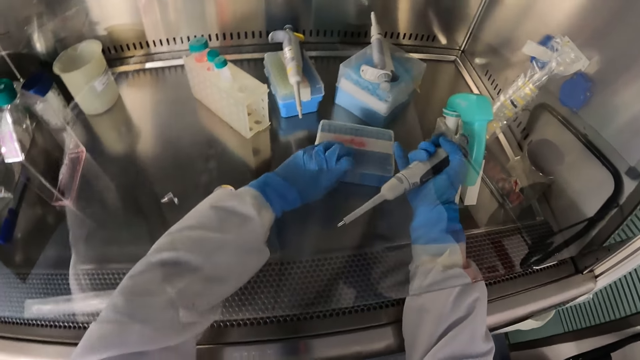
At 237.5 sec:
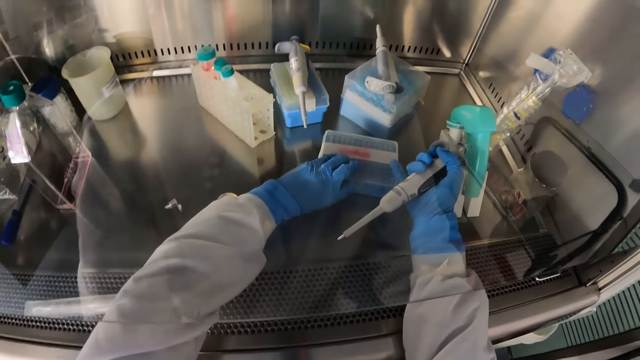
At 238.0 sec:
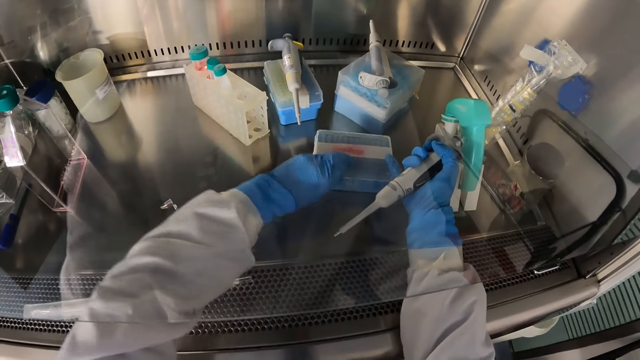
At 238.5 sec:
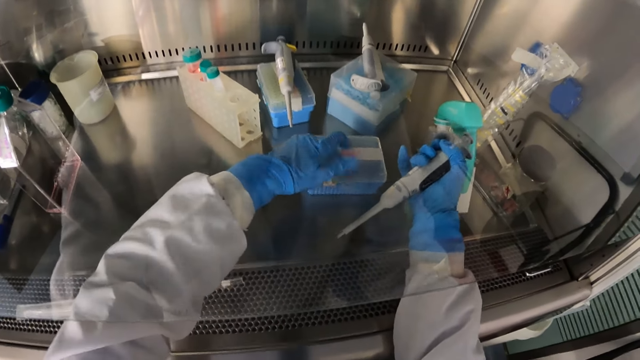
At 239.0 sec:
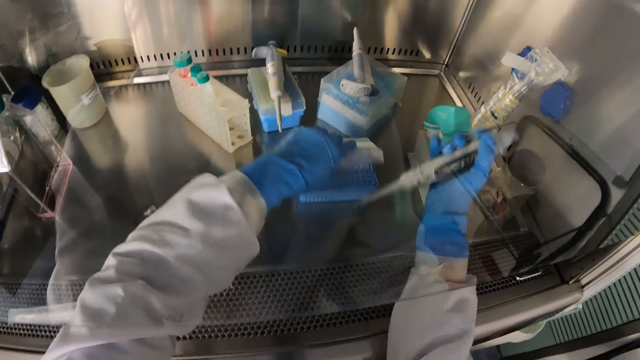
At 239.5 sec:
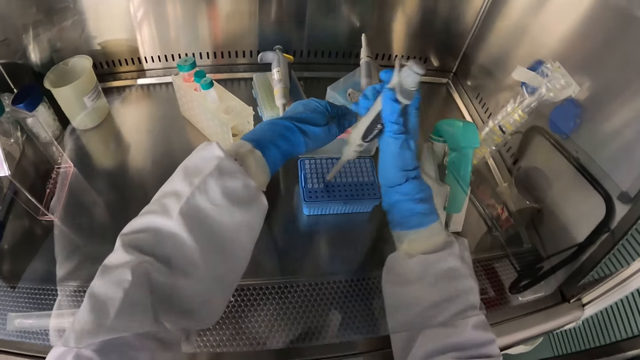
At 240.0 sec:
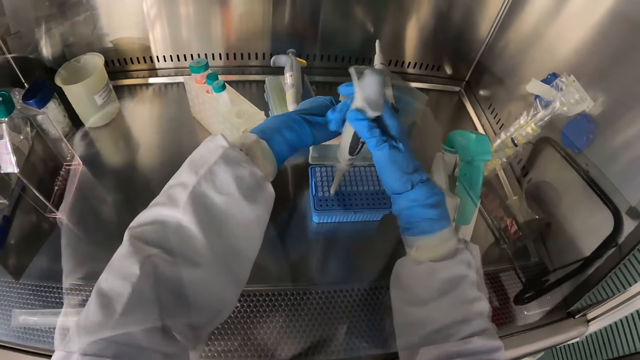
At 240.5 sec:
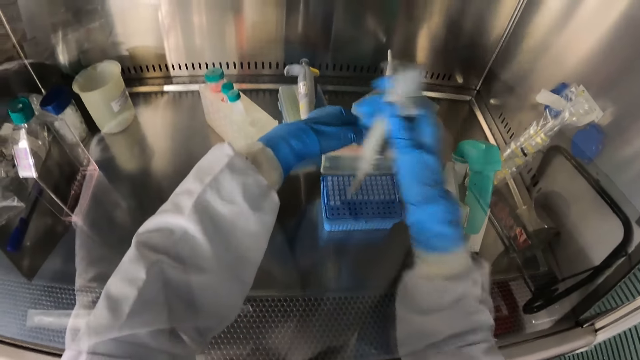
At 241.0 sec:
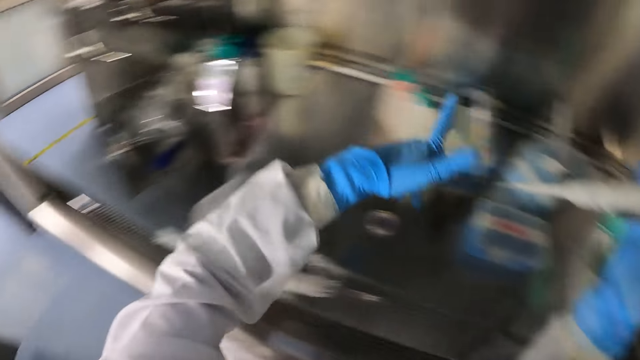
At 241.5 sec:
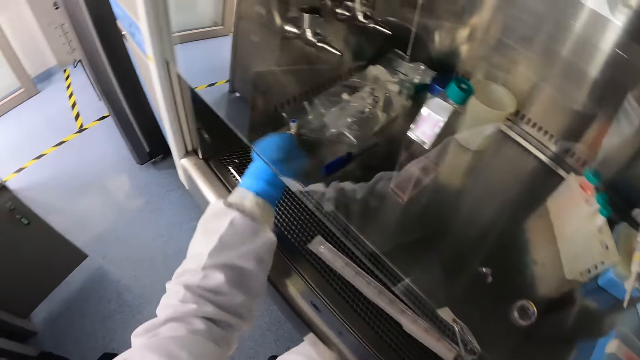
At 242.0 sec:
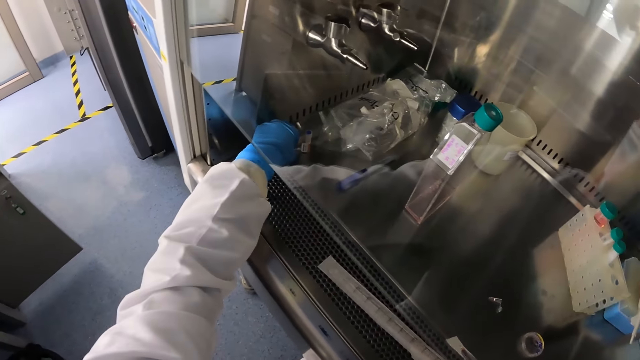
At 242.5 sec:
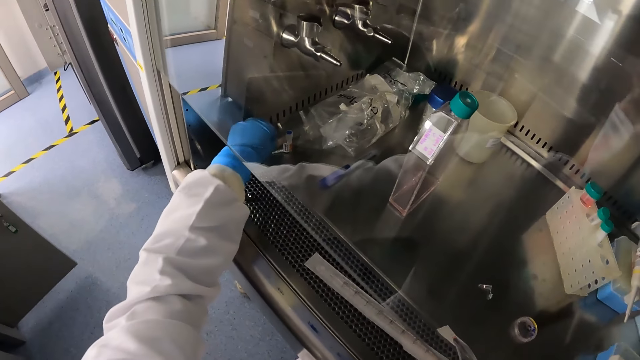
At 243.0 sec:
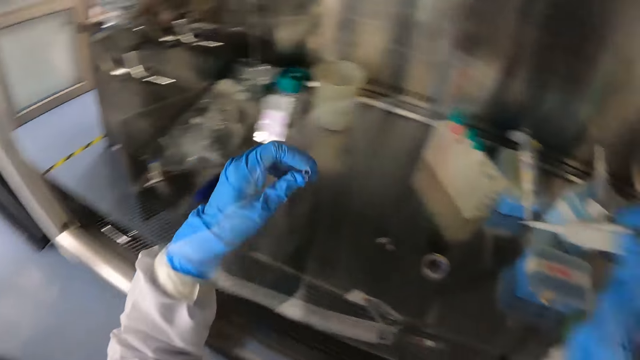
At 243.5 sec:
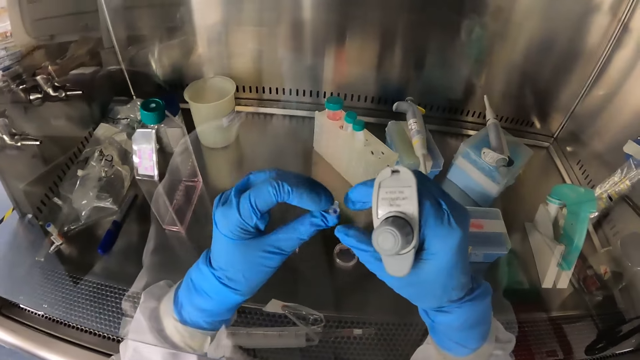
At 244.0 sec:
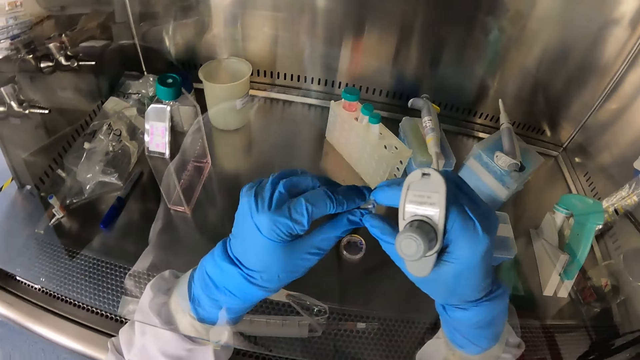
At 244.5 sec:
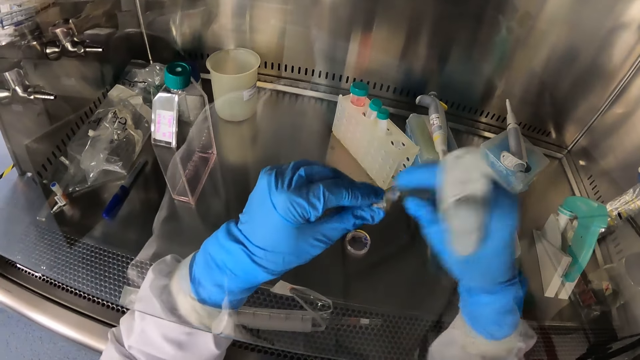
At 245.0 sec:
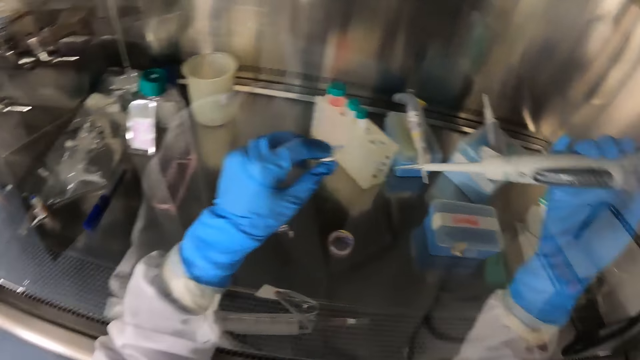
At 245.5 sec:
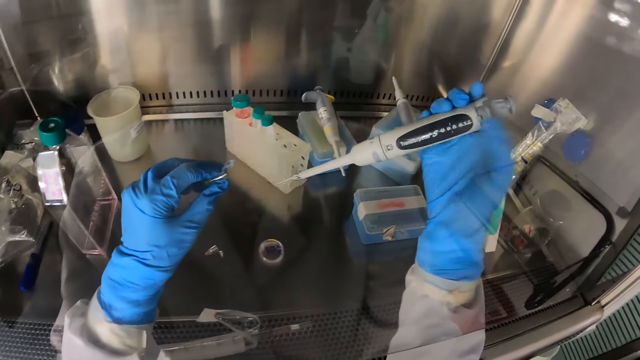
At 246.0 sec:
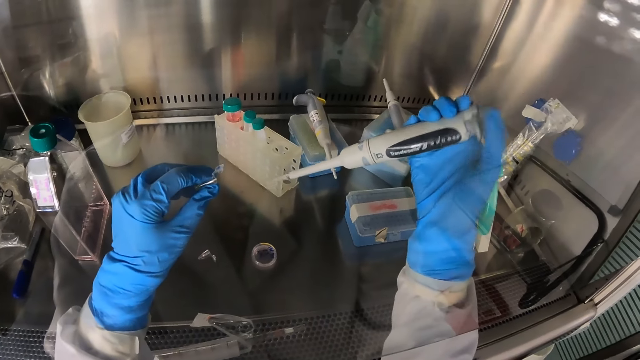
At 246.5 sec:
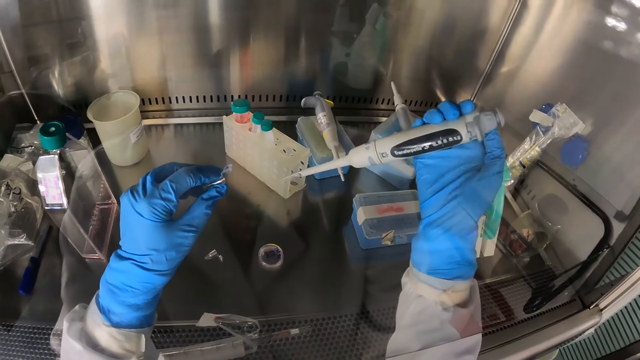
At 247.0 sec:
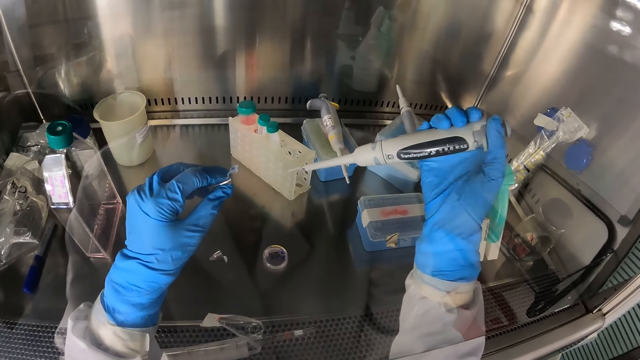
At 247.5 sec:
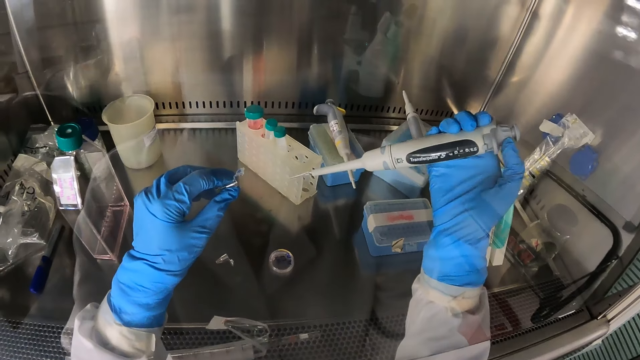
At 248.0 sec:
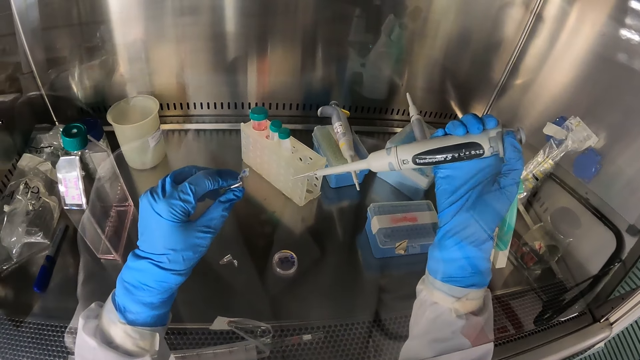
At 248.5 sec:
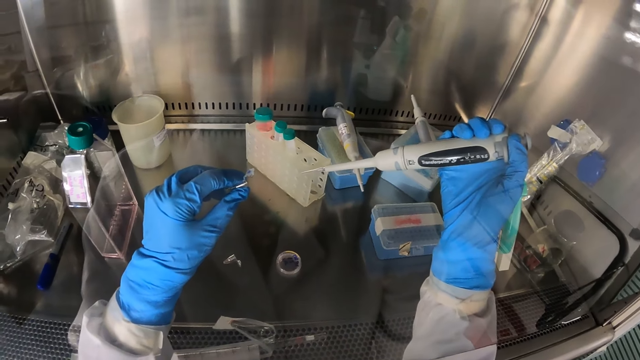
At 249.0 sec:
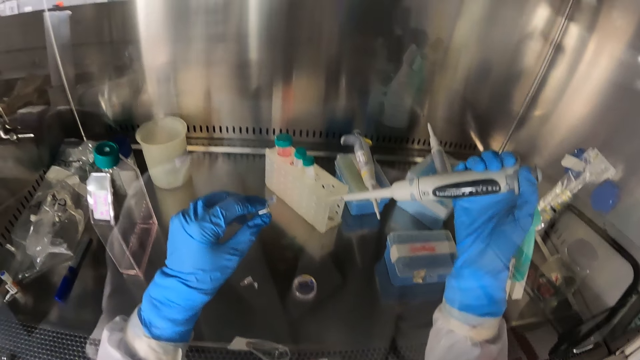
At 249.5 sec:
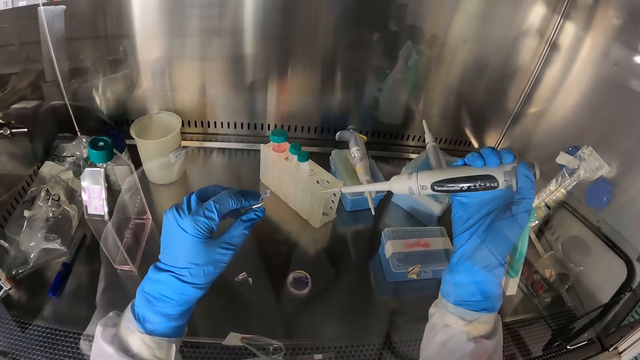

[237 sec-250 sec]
The camera wearer opens the small storage container with his gloved left hand. He dips the micro pipette in the sample collector with his gloved right hand. He closes the small storage container with his gloved left hand. He picks a sample collector from the tray with his gloved left hand. He opens the sample collector with his gloved right hand. He adjusts the micro pipette with his gloved right hand.

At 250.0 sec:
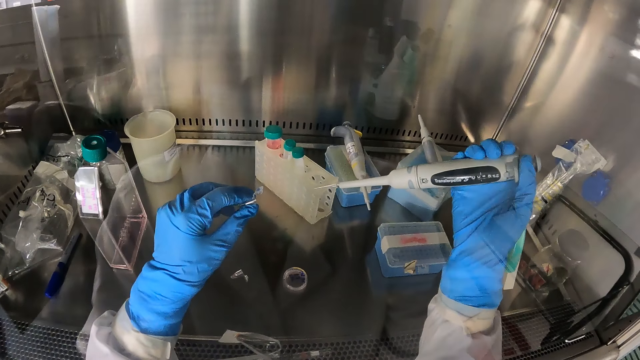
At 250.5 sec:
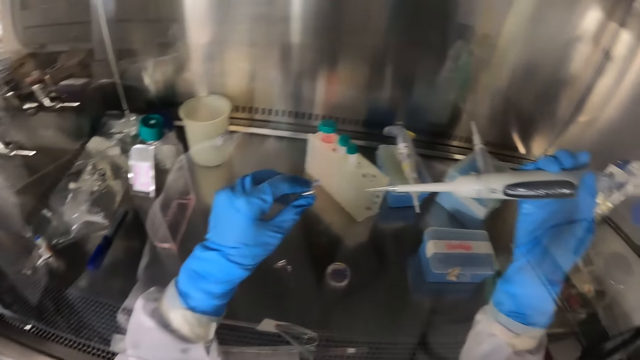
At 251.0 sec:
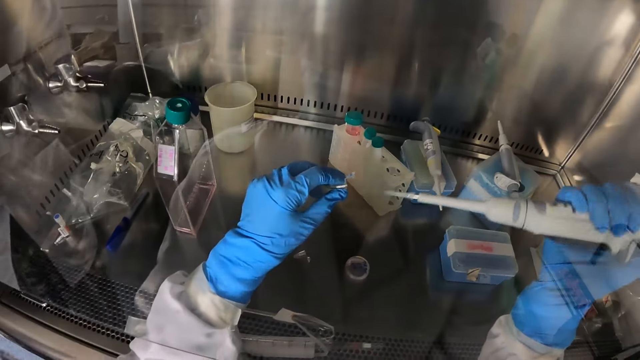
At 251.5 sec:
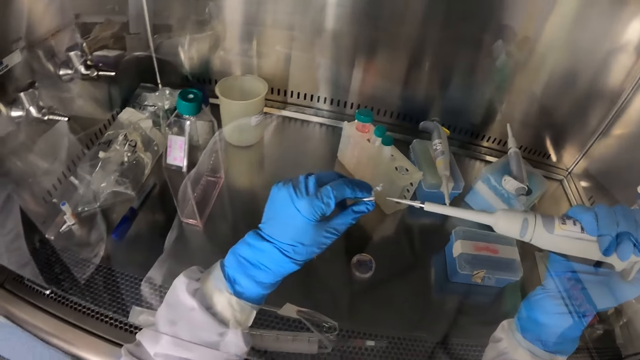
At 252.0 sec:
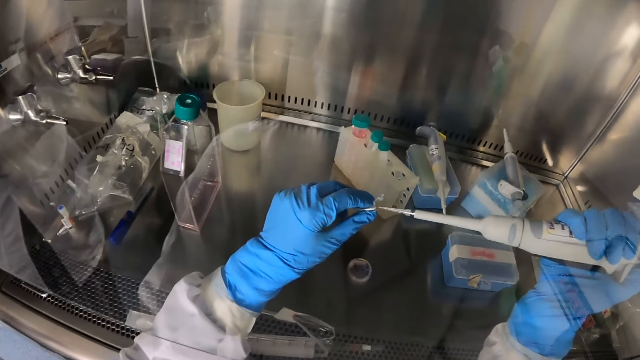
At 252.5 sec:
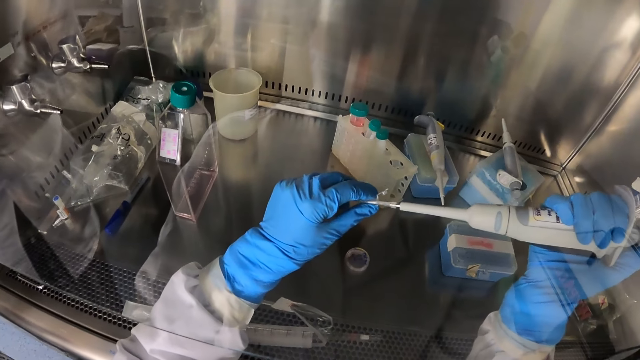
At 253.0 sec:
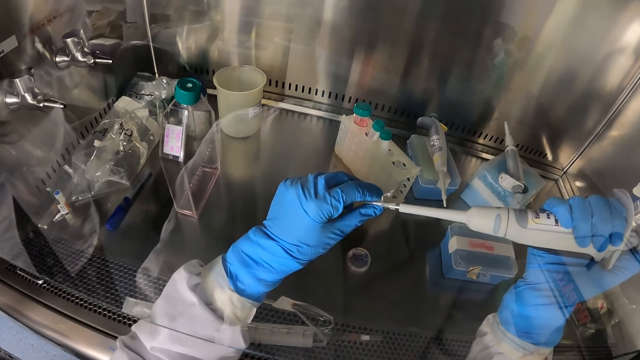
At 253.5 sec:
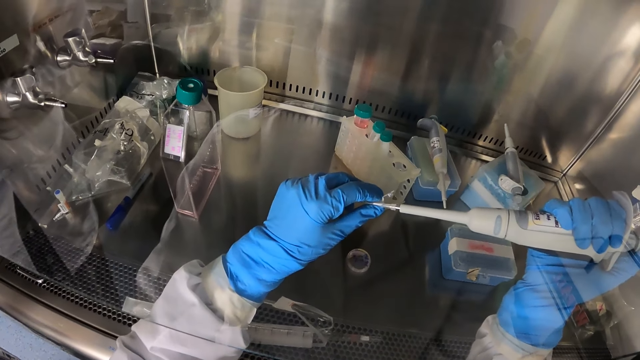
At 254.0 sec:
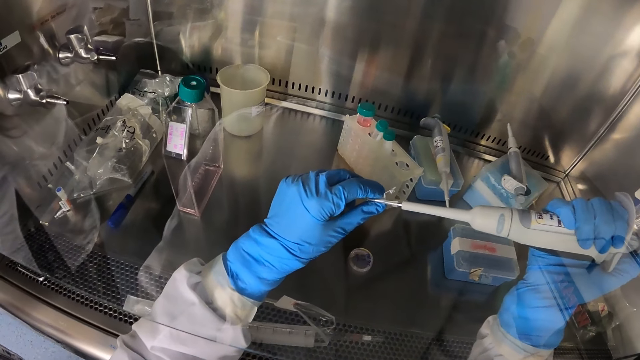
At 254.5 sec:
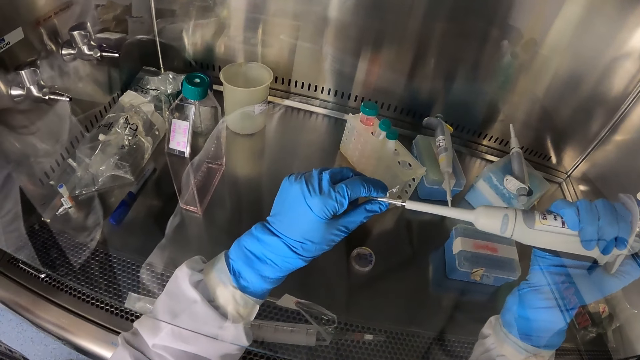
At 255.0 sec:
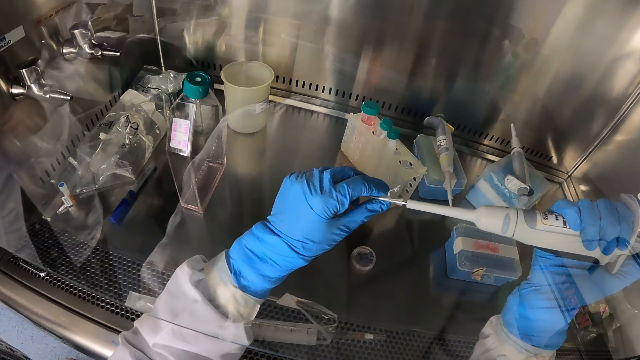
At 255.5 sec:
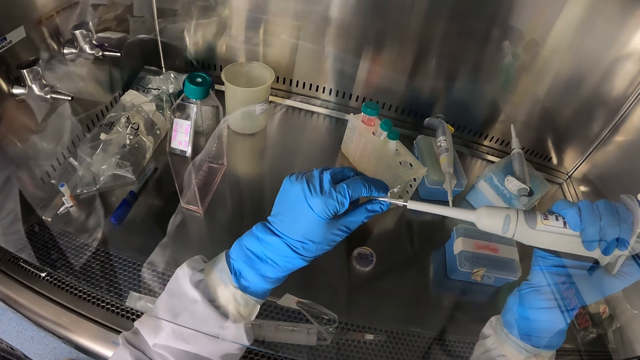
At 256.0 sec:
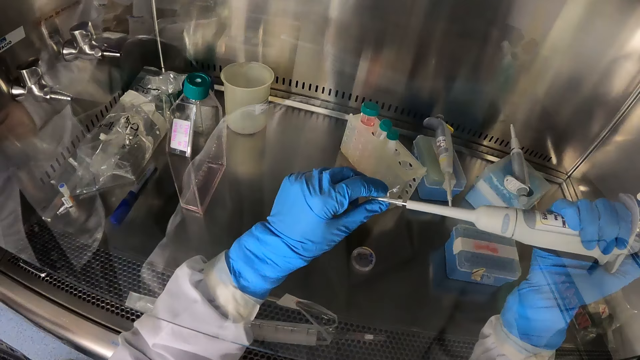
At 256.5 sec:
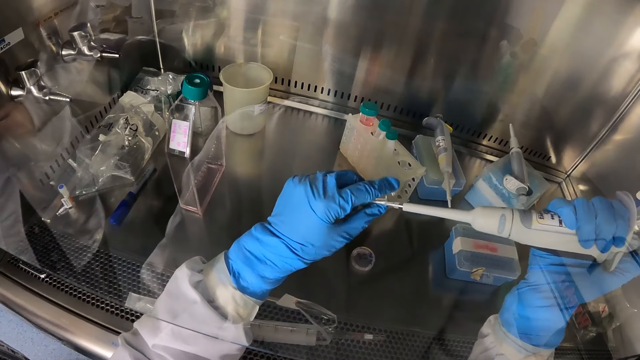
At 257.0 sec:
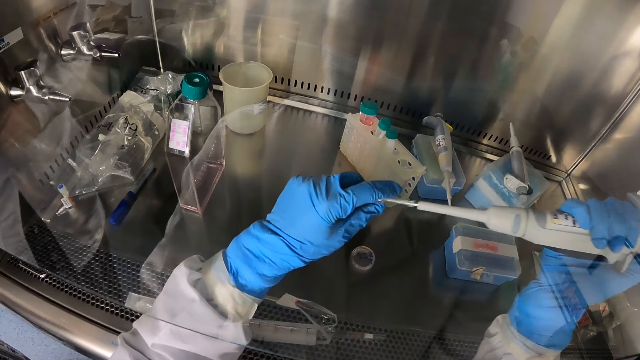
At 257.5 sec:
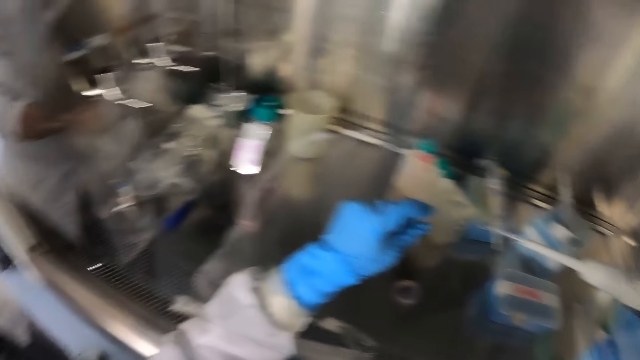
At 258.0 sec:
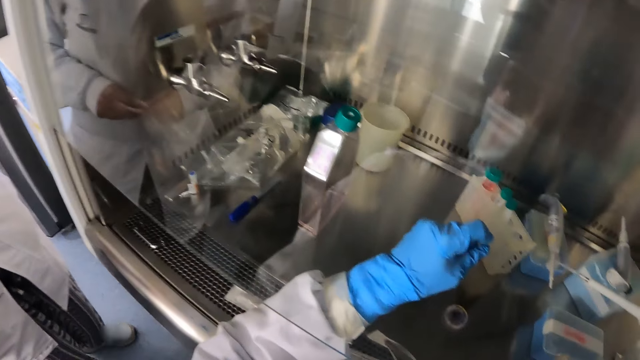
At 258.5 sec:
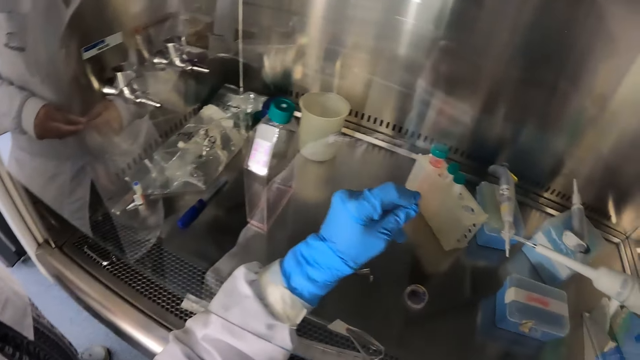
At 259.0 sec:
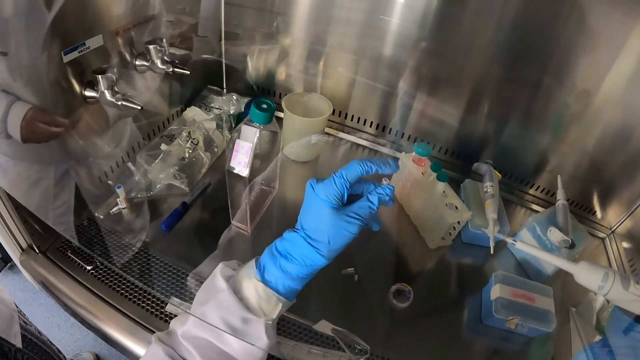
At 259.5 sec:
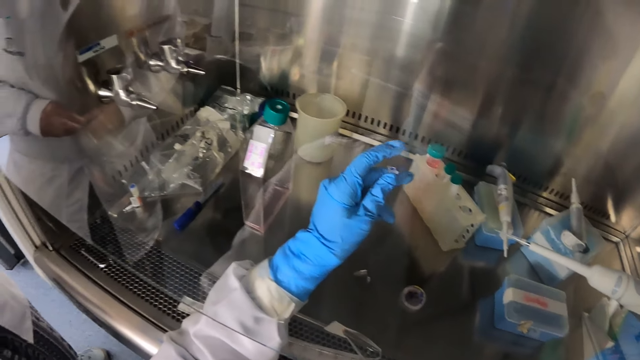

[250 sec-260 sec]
The camera wearer dips the micro pipette in the sample collector with his gloved right hand. He closes the sample collector with his gloved left hand.
